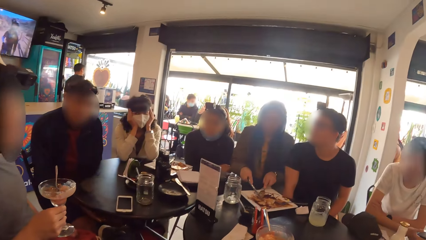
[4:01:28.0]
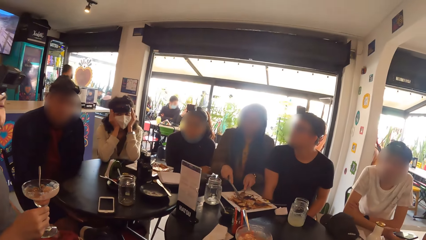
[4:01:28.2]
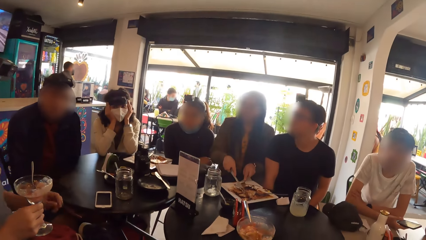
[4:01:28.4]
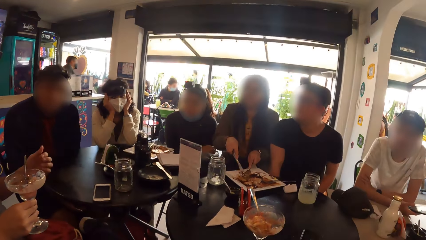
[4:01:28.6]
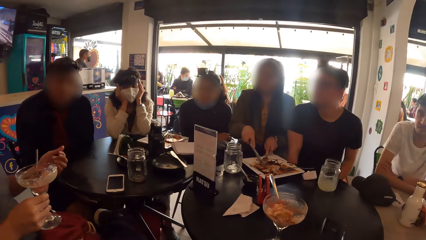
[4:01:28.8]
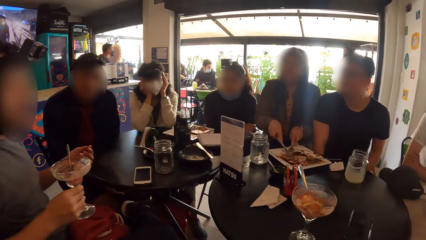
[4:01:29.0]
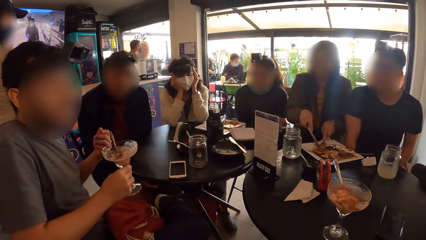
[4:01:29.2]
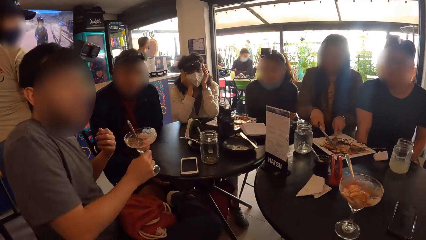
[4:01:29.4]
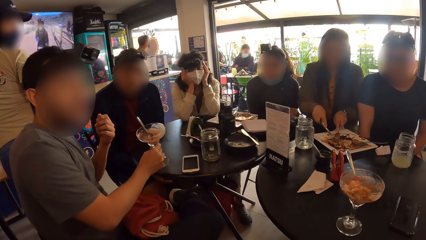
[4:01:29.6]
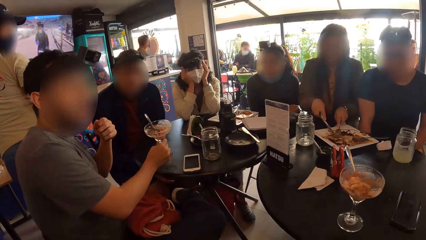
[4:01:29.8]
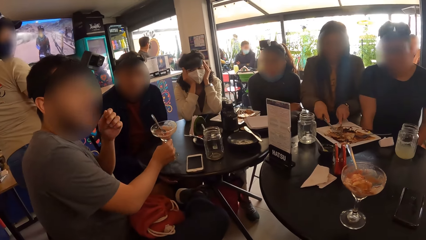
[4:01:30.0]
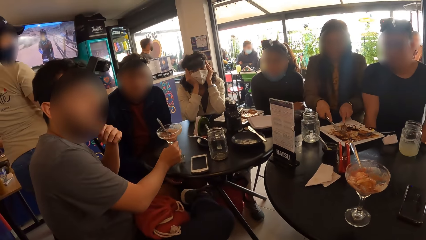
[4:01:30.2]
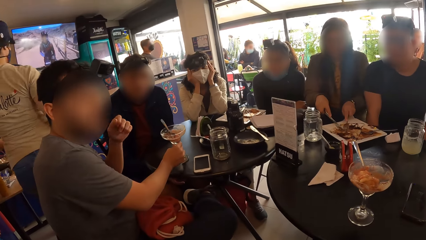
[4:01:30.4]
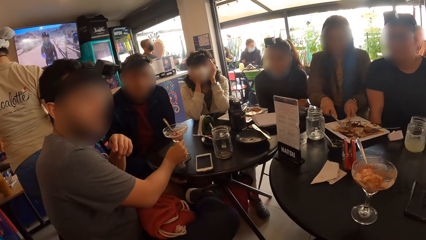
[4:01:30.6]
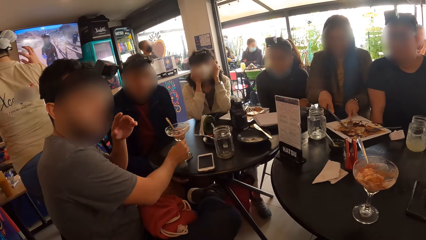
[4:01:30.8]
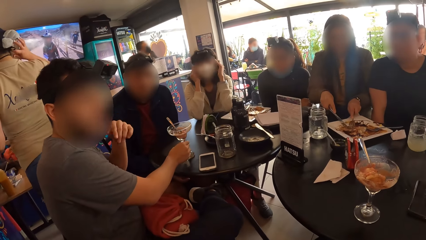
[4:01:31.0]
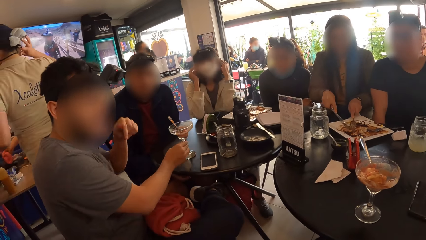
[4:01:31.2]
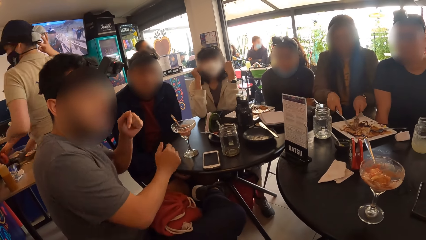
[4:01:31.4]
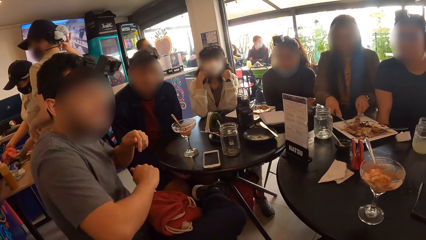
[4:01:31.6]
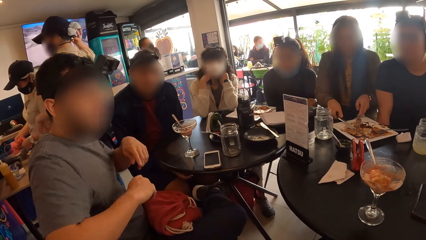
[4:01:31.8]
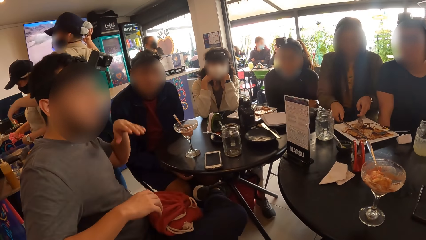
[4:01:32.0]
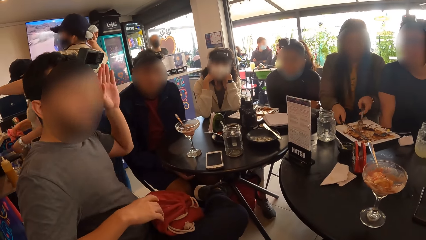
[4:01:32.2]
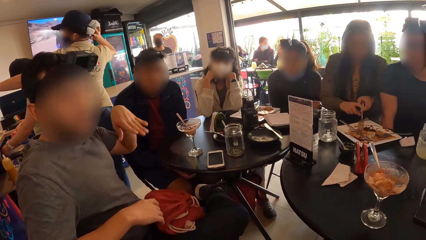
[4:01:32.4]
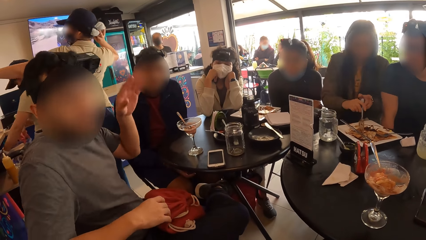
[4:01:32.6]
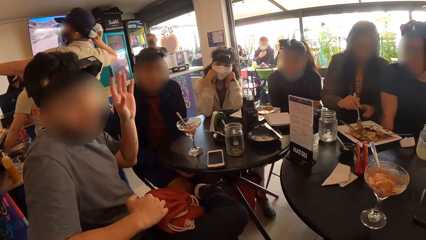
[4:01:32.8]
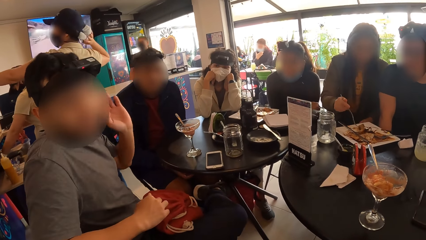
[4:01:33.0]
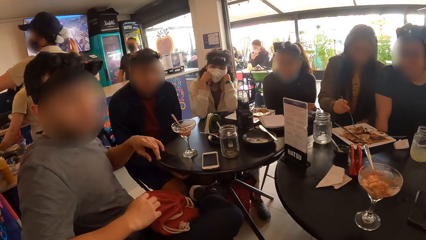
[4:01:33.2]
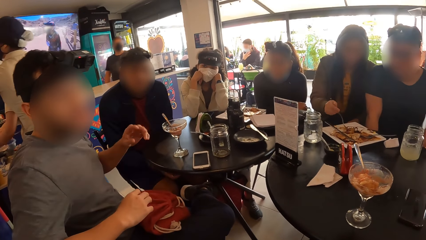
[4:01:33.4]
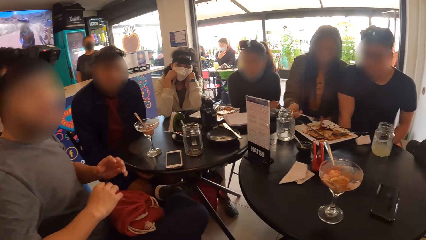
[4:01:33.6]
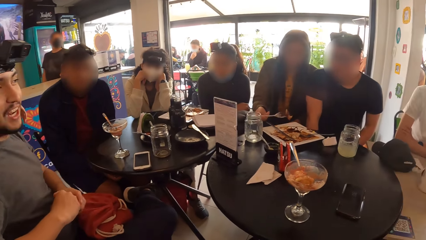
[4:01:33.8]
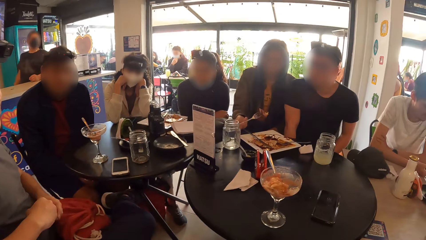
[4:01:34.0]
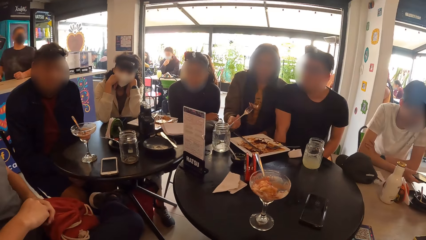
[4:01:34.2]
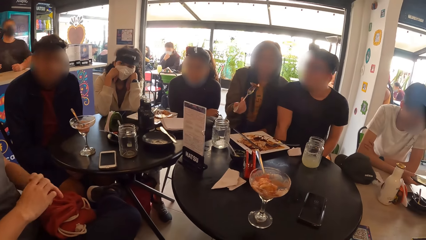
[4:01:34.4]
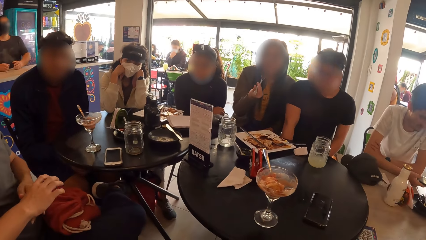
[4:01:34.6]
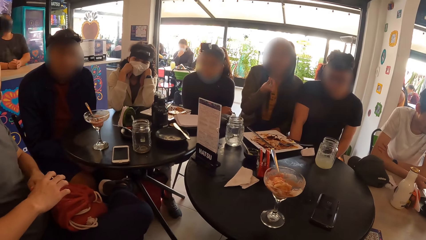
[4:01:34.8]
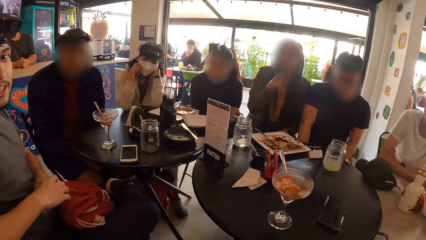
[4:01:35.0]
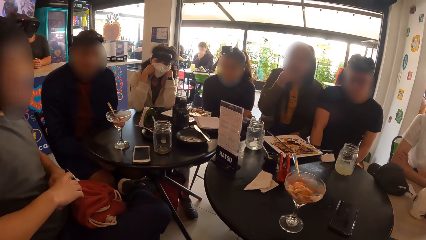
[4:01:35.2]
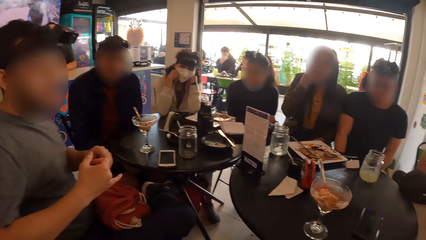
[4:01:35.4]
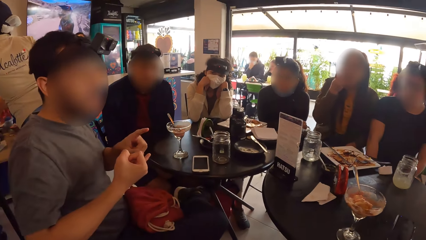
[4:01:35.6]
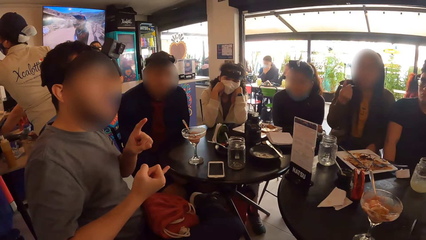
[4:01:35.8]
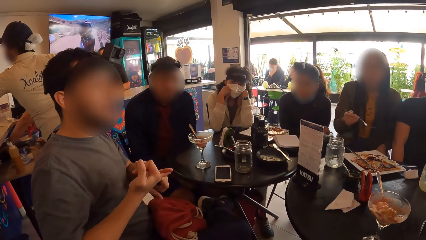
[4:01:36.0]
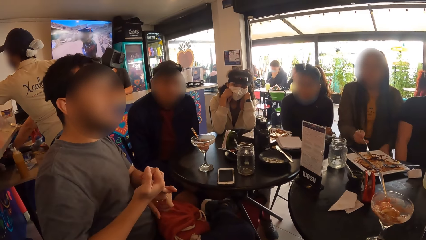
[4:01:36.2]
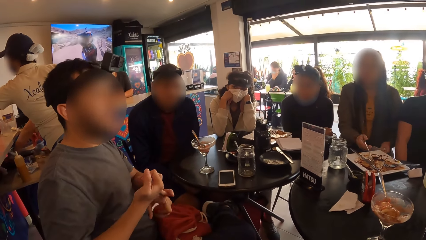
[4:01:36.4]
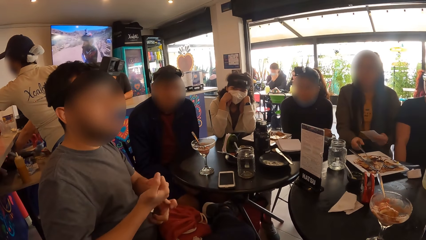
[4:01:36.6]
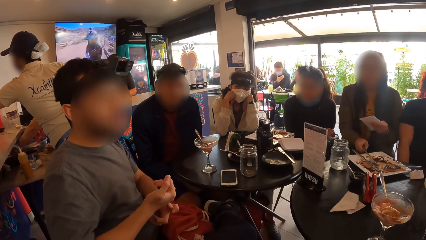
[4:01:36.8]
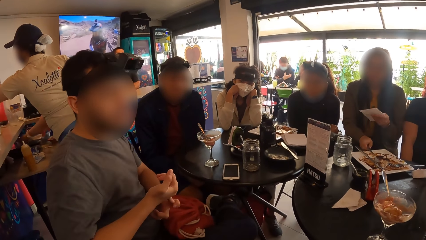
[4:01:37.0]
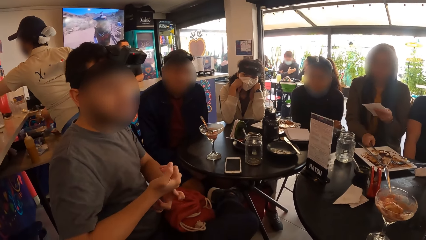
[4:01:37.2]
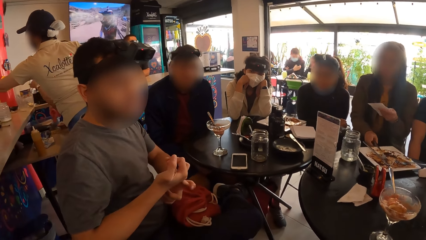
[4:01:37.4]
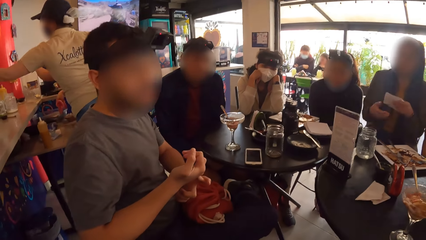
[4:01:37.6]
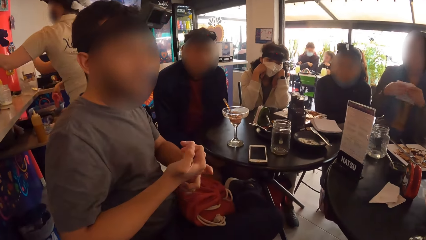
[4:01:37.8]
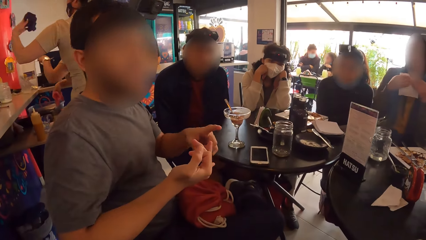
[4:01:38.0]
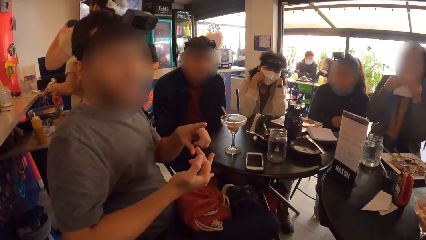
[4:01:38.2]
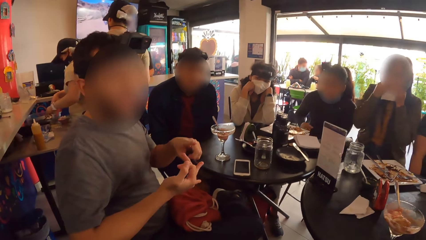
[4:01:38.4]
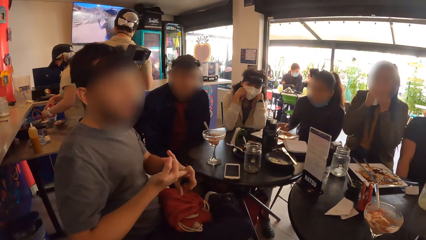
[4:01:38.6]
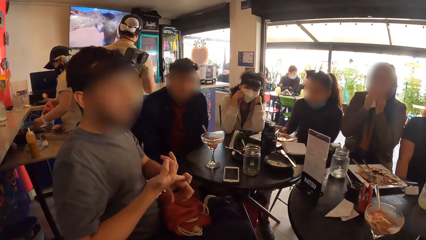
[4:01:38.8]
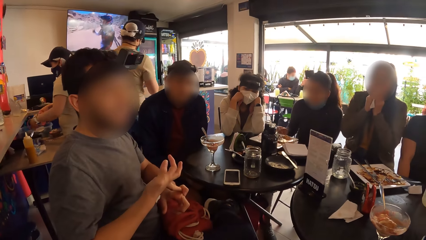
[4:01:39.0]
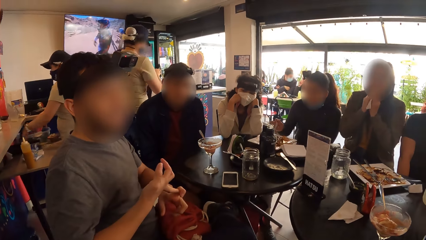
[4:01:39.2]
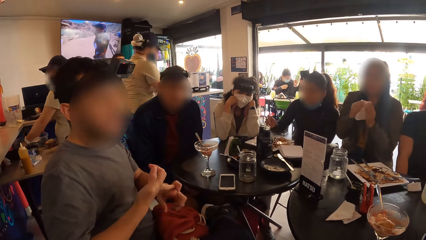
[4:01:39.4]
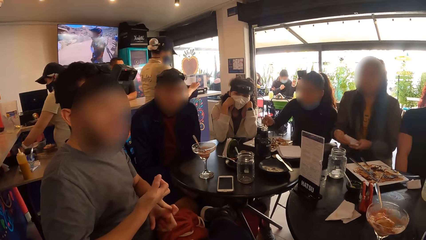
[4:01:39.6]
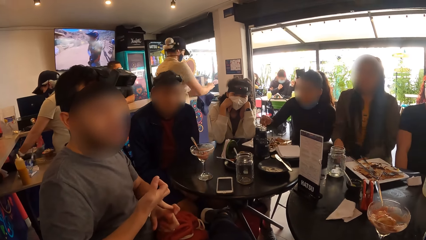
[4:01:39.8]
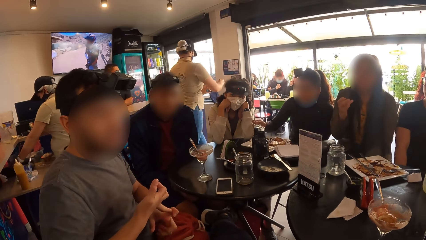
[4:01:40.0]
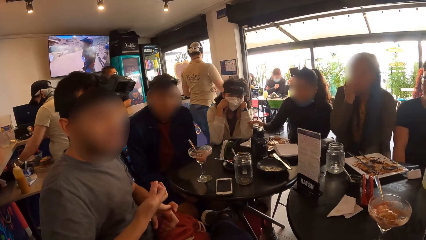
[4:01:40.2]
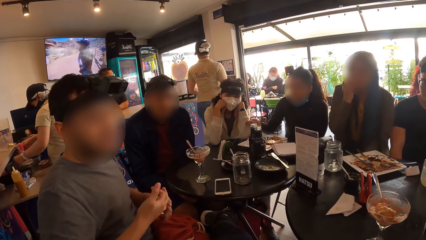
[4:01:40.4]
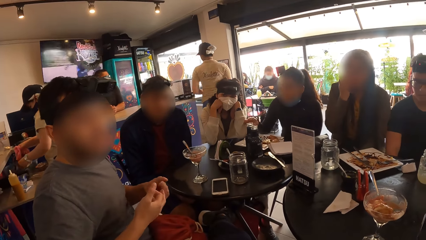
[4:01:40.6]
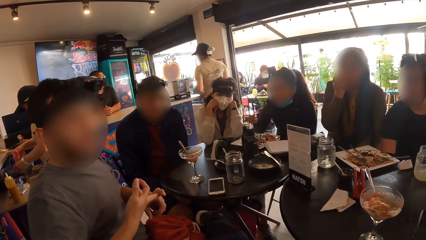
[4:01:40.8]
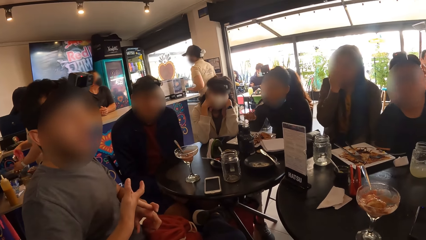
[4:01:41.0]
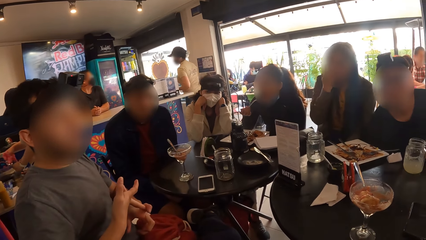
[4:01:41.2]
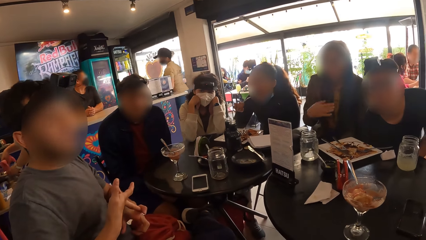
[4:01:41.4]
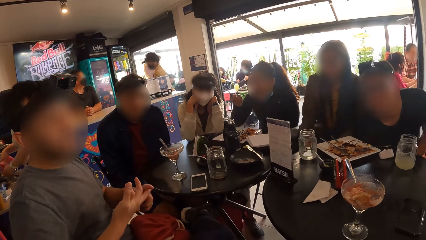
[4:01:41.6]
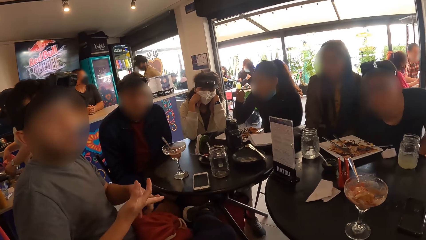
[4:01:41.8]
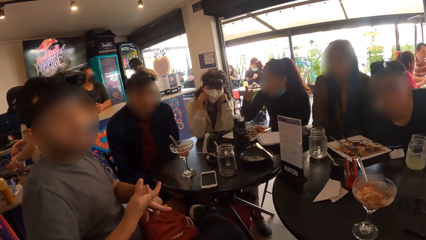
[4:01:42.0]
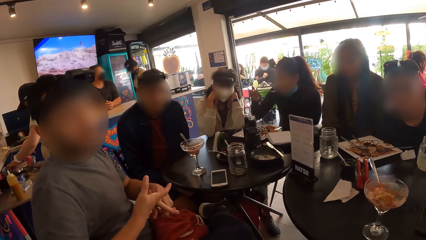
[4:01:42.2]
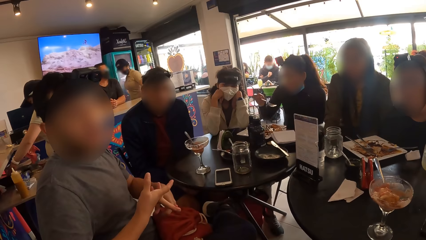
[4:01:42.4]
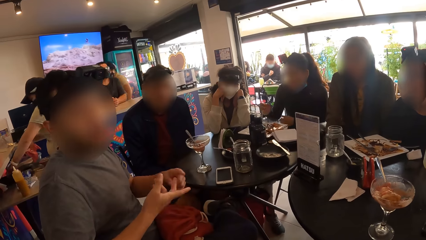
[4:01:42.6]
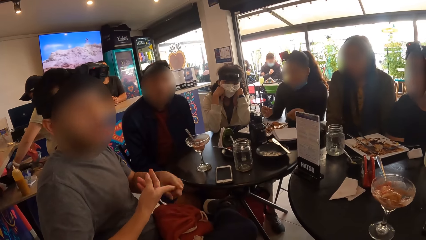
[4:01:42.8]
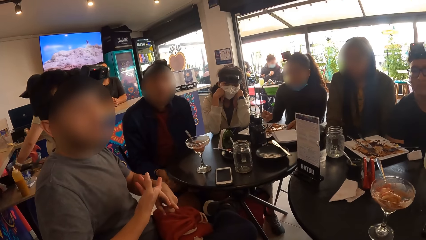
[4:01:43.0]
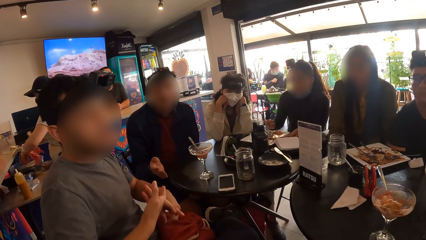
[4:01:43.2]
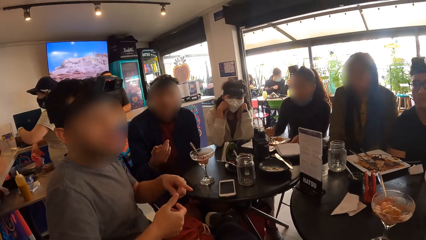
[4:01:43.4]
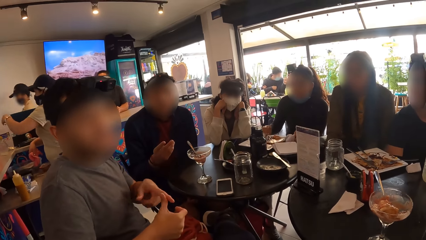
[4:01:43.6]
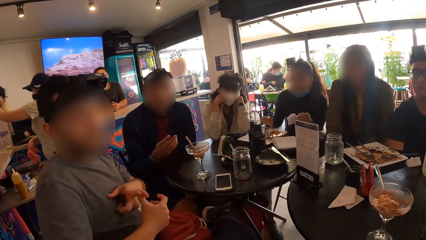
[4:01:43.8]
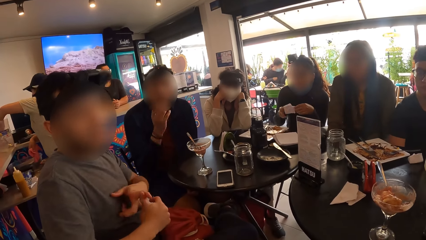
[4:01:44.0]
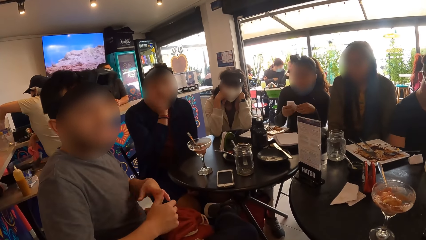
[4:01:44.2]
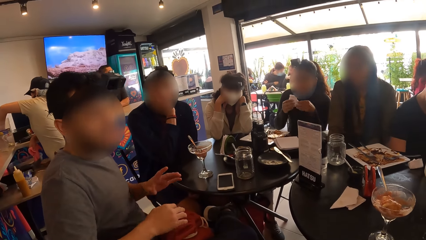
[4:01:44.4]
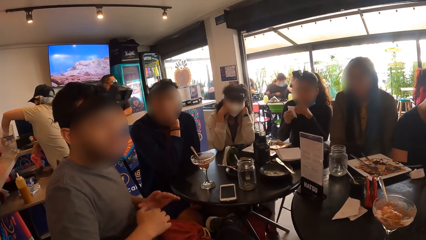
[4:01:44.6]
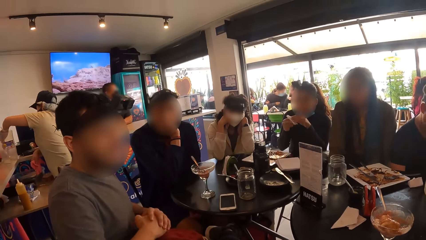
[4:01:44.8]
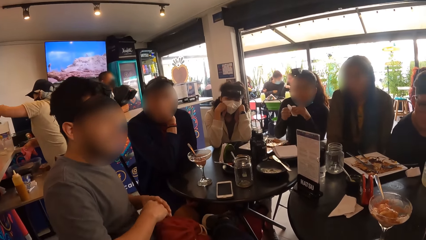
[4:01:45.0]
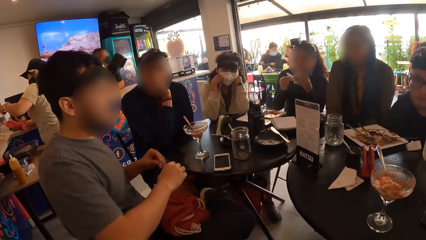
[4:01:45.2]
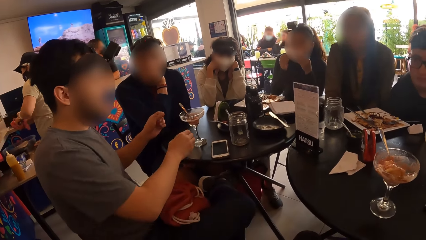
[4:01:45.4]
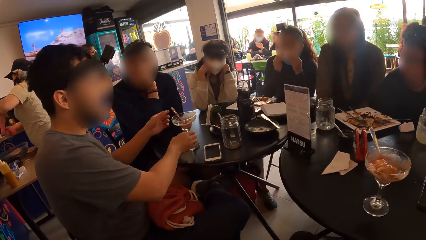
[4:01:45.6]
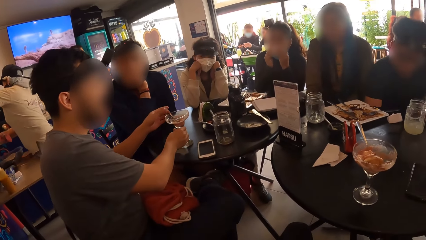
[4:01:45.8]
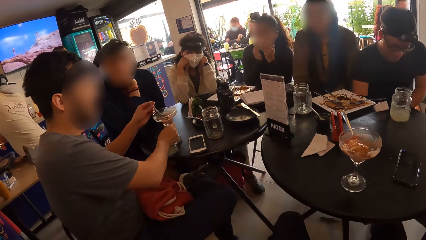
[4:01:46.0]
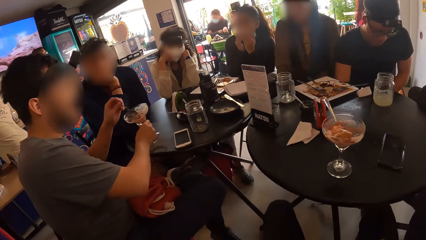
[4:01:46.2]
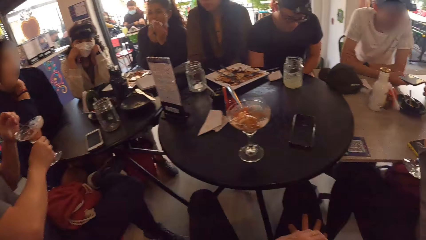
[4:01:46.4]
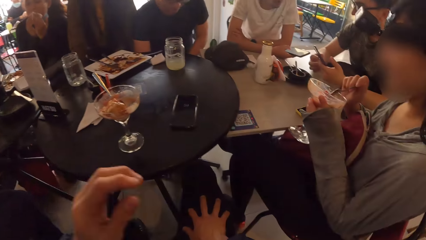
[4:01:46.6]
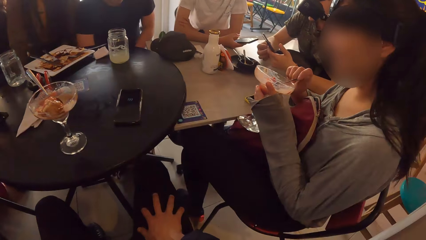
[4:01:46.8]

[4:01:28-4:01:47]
A woman cuts taco on the plate with the knife in her right hand. A man drops the cup on the table with his right hand. The woman drops the knife on the plate on the table with her right hand and passes the fork from her left hand to her right hand. The woman eats taco from the plate with the fork in her right hand, drops the fork on the plate on the table with her right hand, and wipes her mouth with the piece of paper towel in both hands. Another woman eats taco from the plate with the fork in her right hand. The other woman drops the fork on the plate on the table with her right hand, picks a piece of paper towel on the table with her left hand, and wipes her mouth with the piece of paper towel in both hands. The man picks the cup from the table with his right hand.
